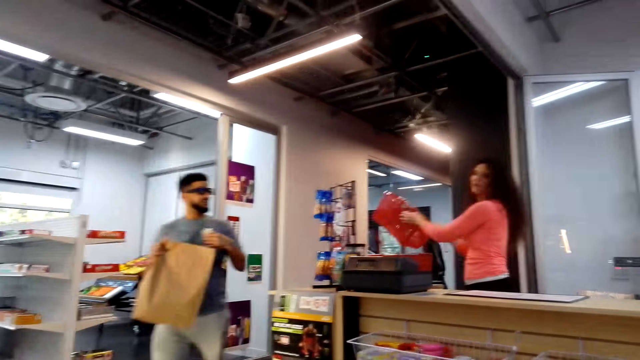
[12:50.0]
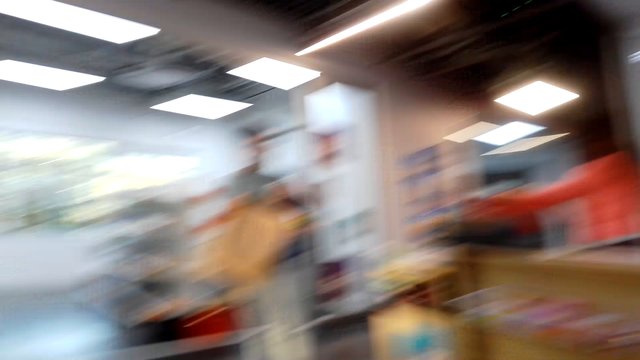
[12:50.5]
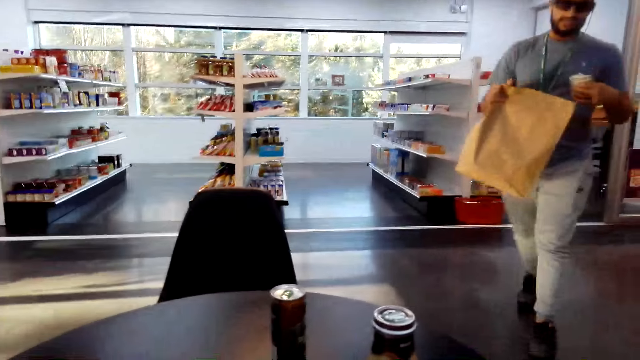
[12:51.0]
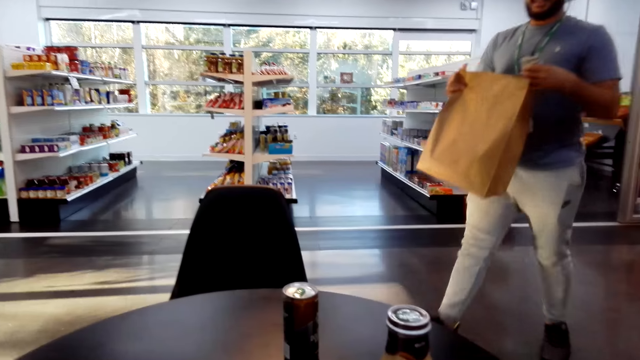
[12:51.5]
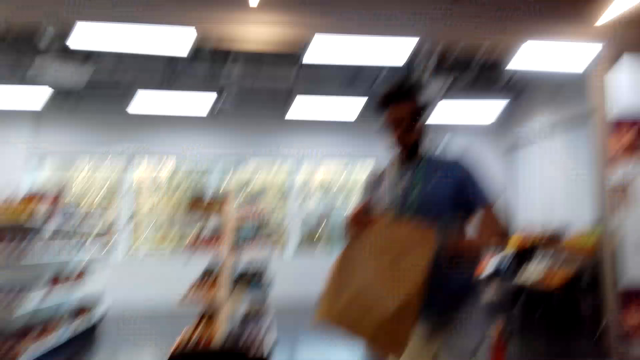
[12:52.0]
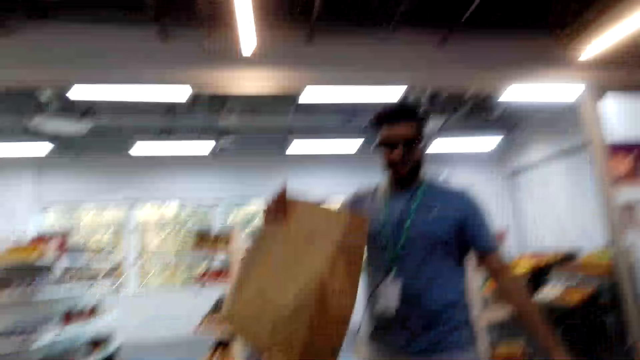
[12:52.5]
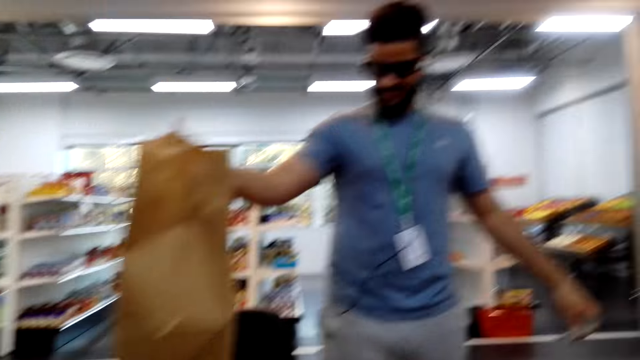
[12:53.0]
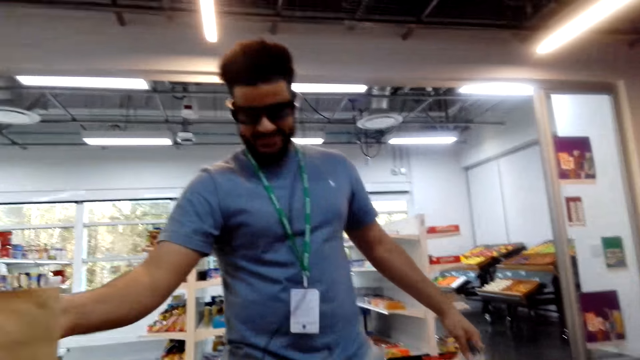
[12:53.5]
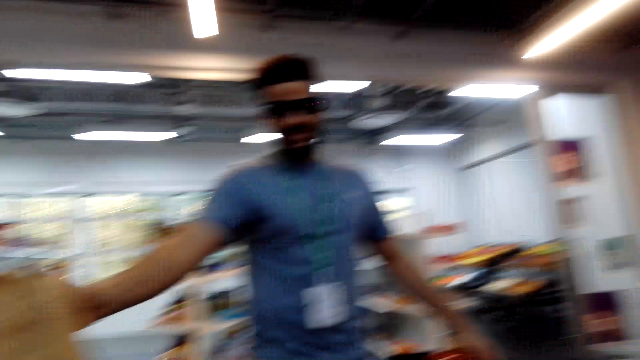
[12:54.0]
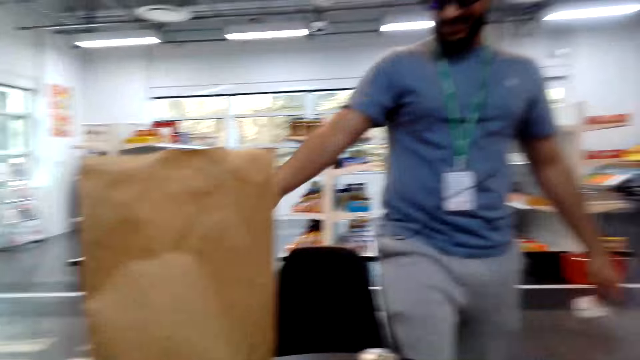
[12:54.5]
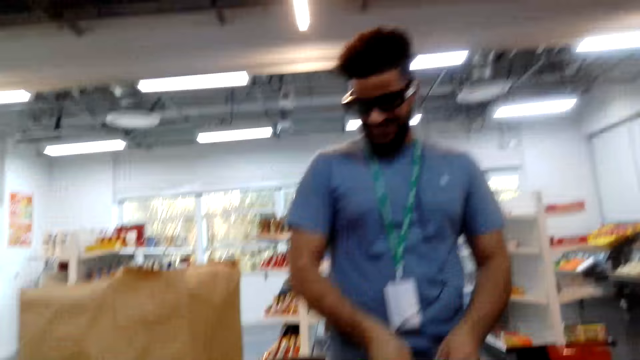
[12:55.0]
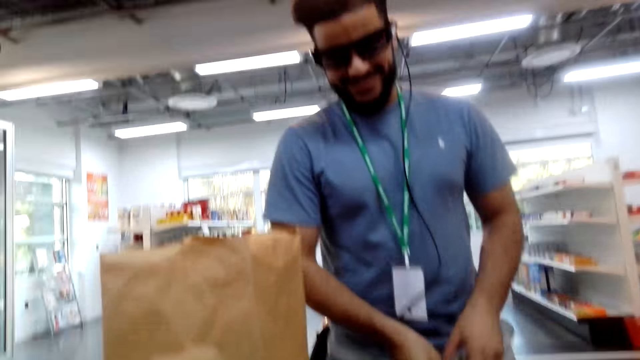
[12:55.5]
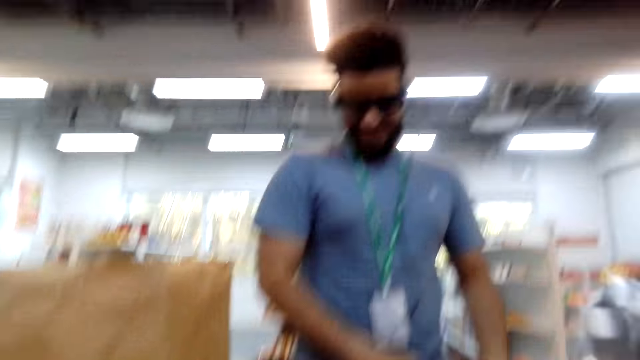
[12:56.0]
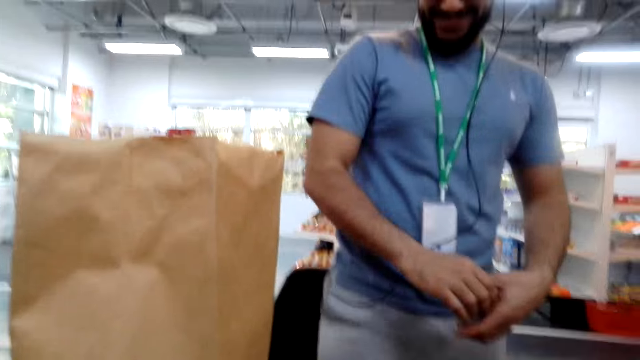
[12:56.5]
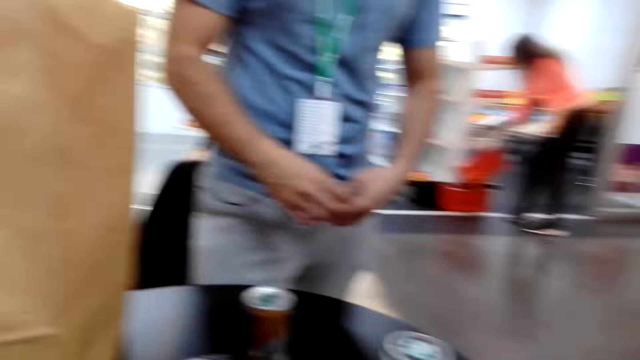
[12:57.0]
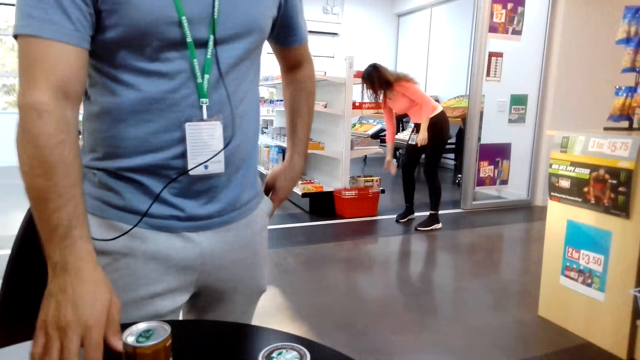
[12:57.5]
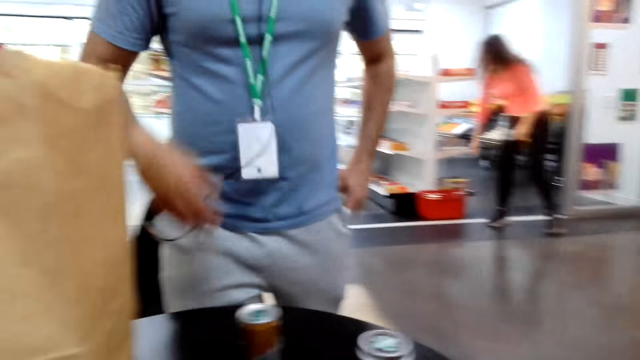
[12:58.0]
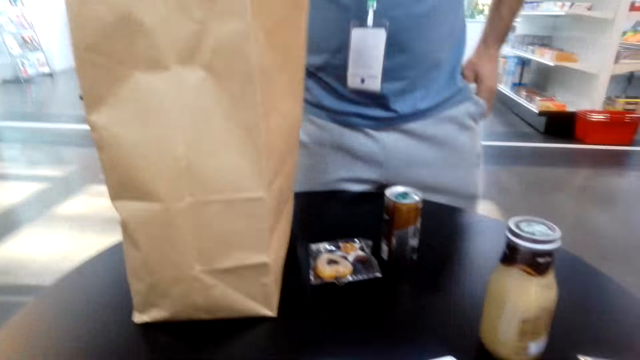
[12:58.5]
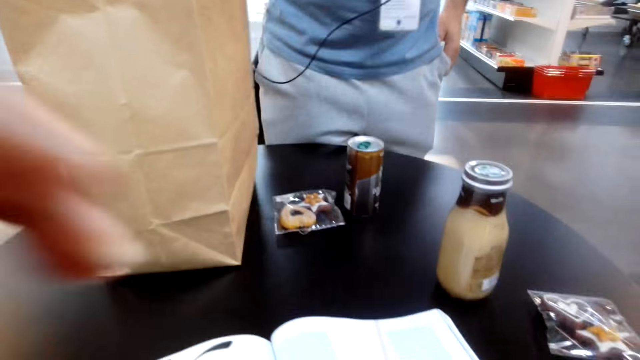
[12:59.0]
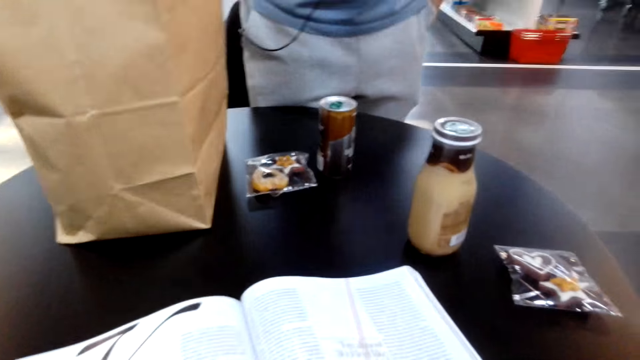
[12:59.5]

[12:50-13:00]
A man walks towards the camera wearer. The camera wearer talks. The man puts his paper on the table and sits down. The man places a shopping bag on the table. The camera wearer converses with the man. The man removes something from the bag and gives it to the camera wearer.

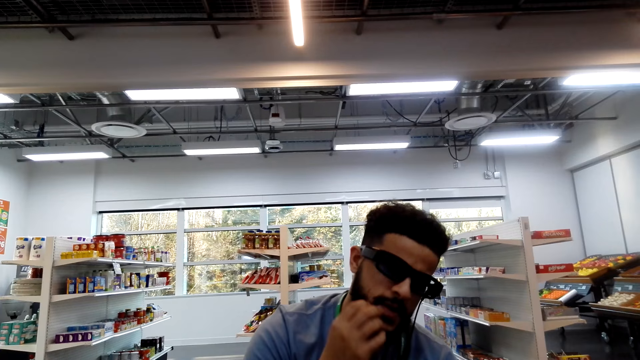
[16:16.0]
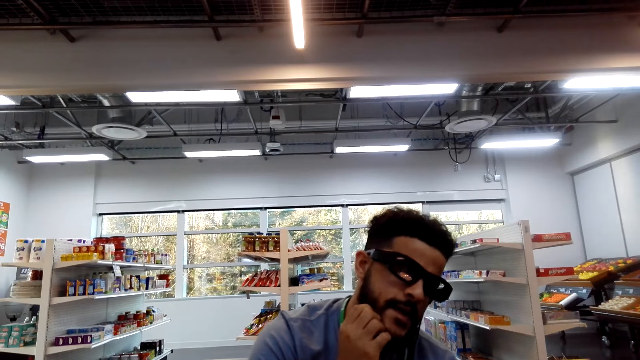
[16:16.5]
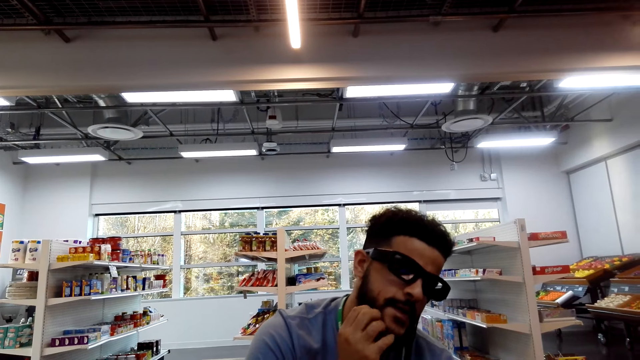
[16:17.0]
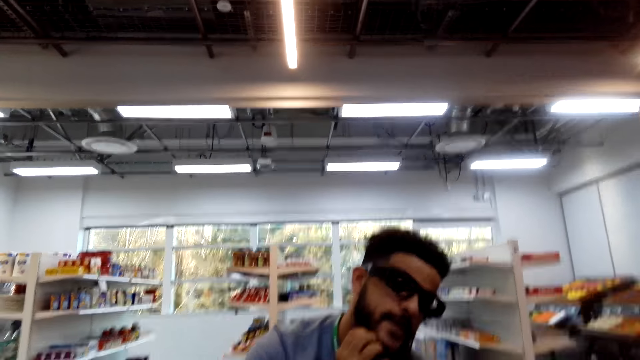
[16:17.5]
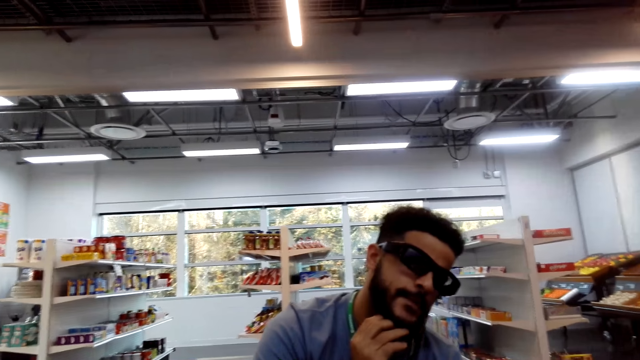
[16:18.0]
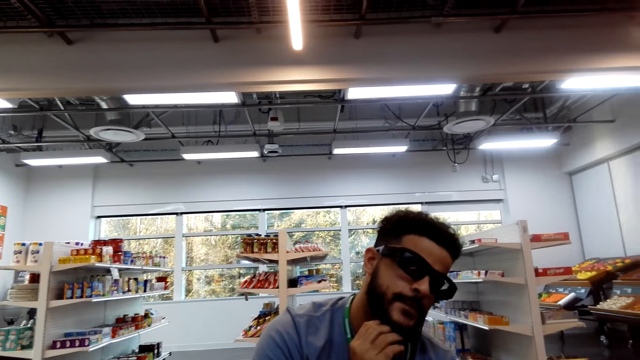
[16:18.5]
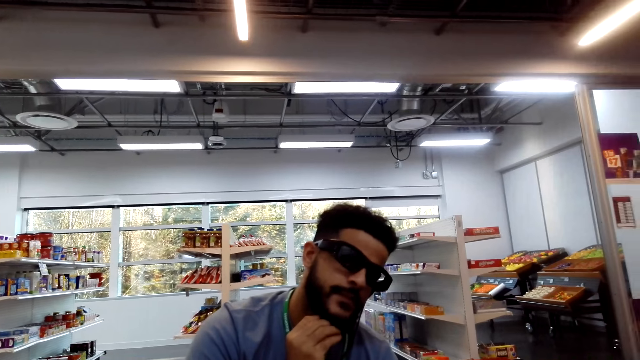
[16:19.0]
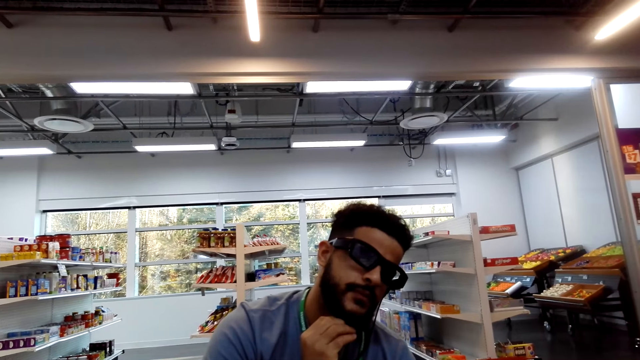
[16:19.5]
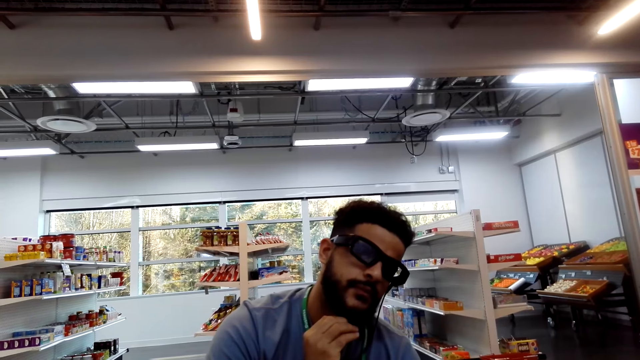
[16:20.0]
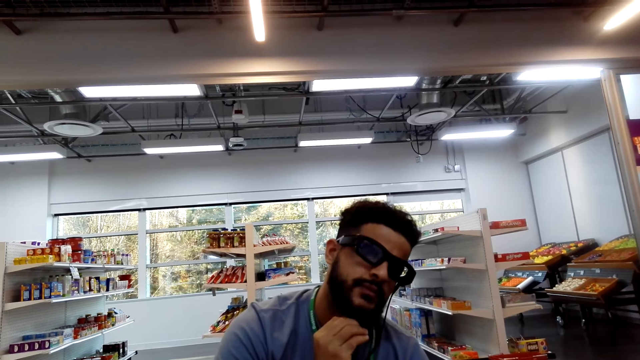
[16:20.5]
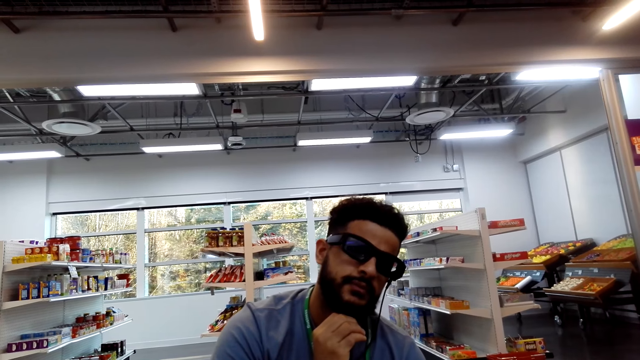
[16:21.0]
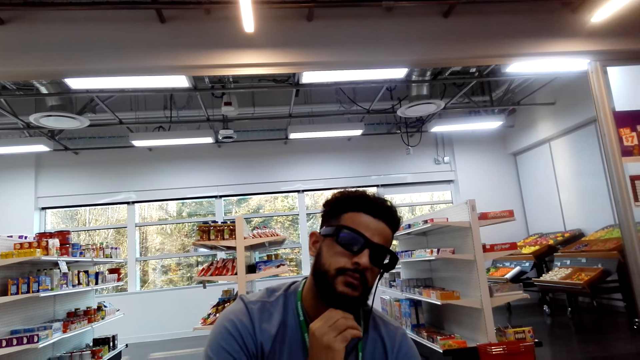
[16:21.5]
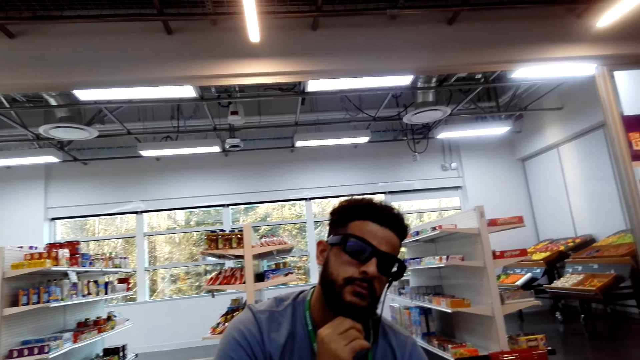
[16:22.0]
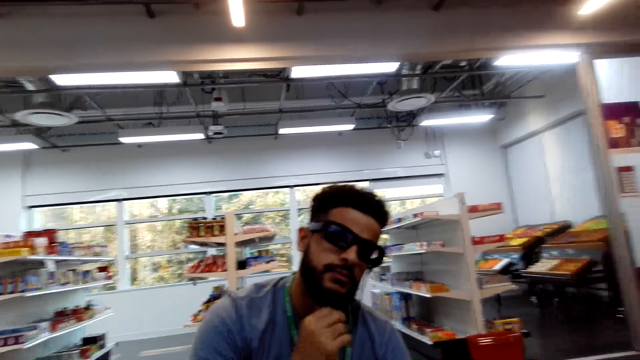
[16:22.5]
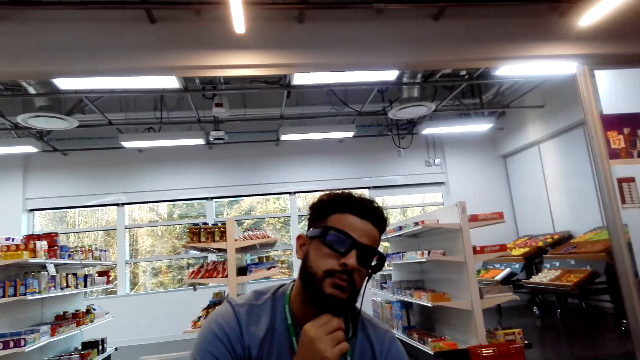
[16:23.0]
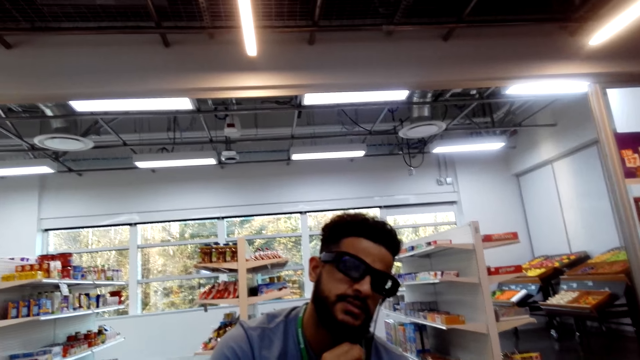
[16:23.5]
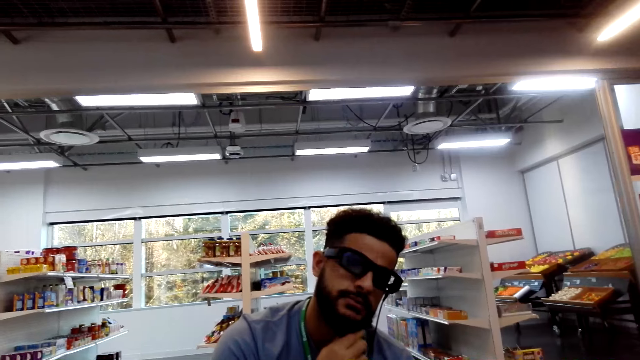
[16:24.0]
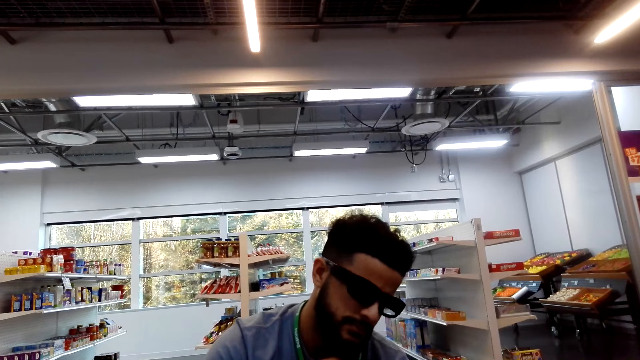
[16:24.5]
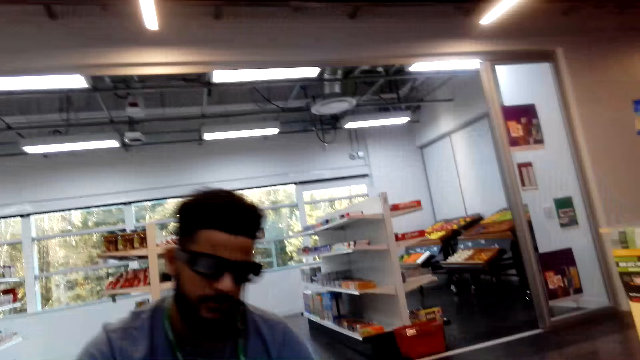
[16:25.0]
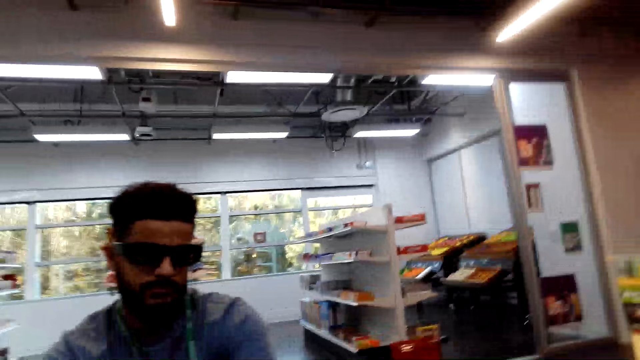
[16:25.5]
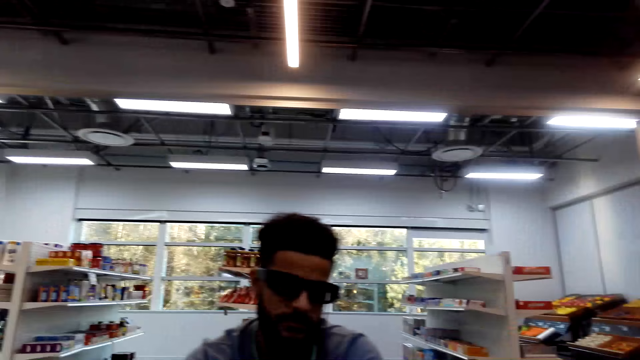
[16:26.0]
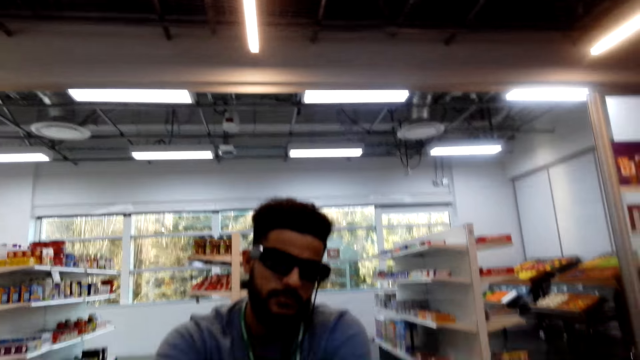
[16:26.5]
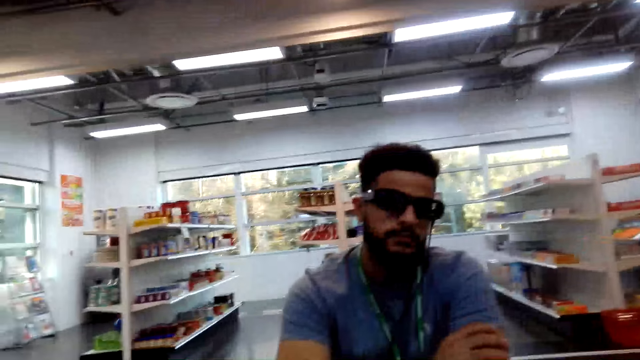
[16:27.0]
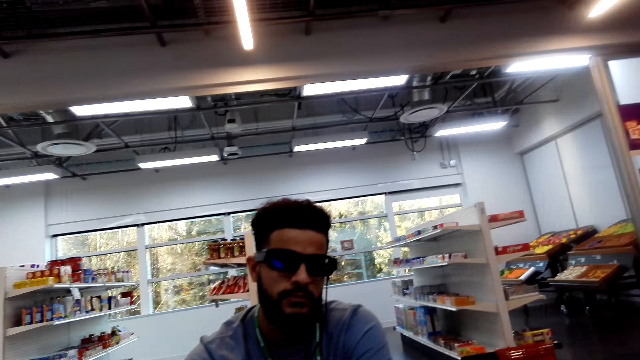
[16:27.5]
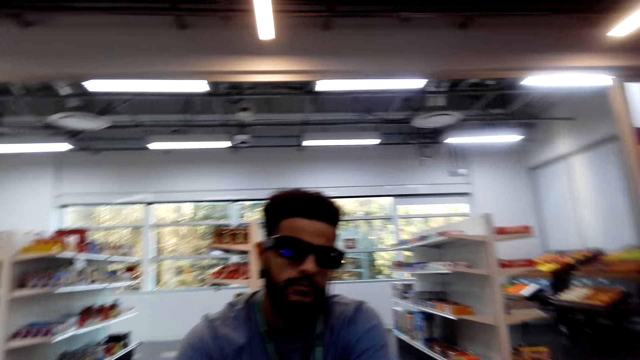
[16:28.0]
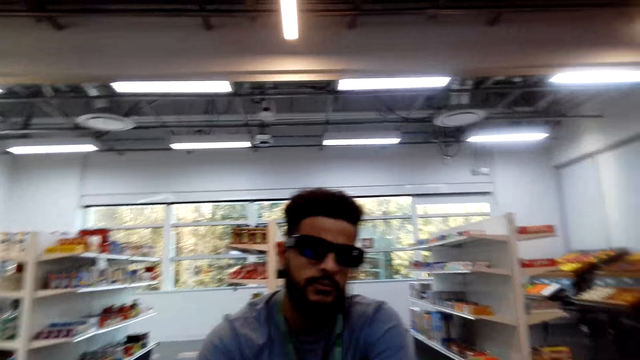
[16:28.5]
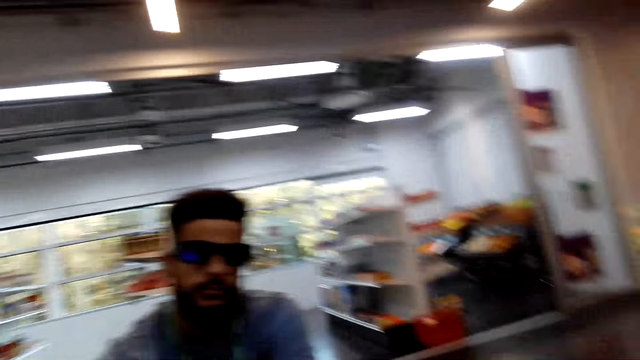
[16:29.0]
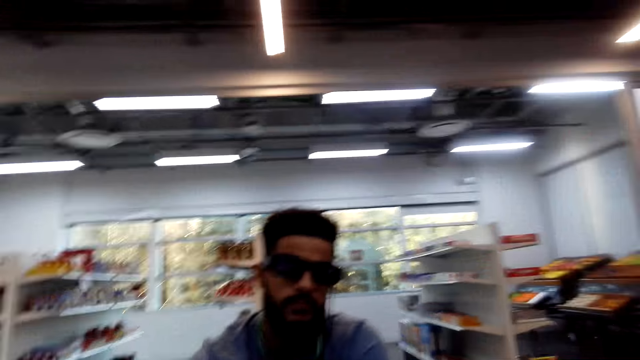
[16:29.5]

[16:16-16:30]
The camera wearer scratches his beard. A person is scratching his beard. The camera wearer converses with someone.
